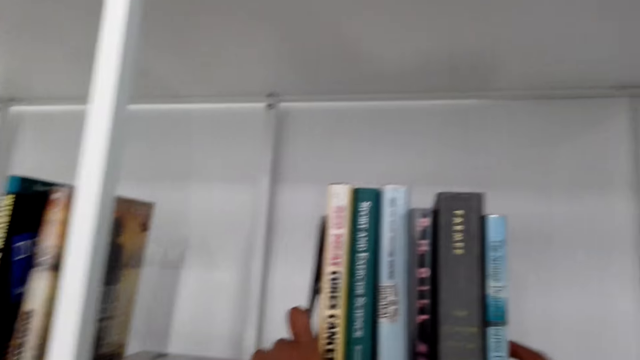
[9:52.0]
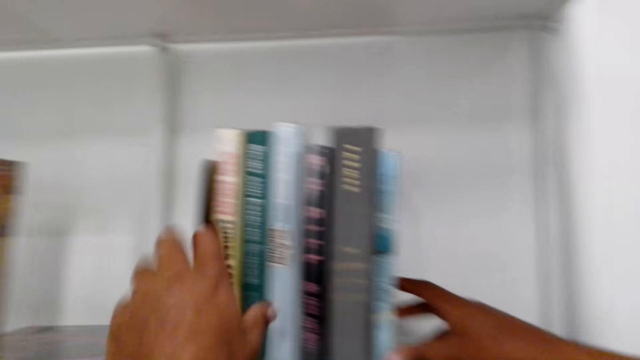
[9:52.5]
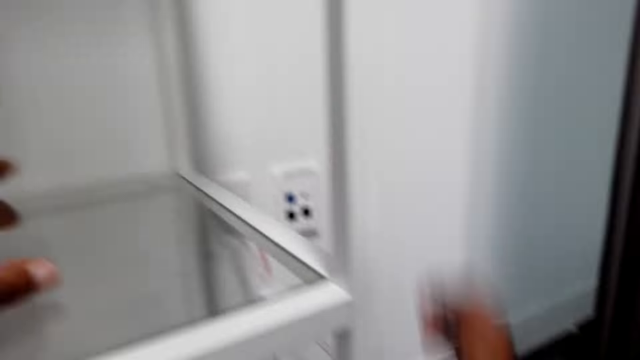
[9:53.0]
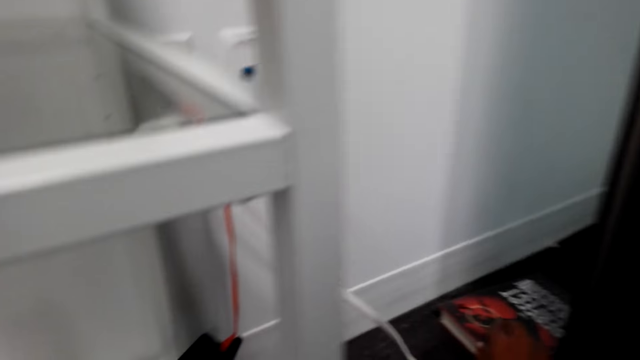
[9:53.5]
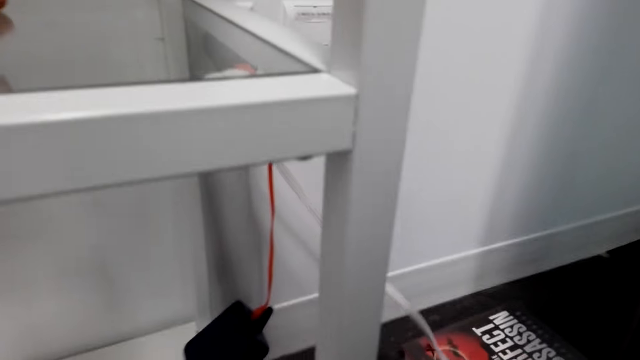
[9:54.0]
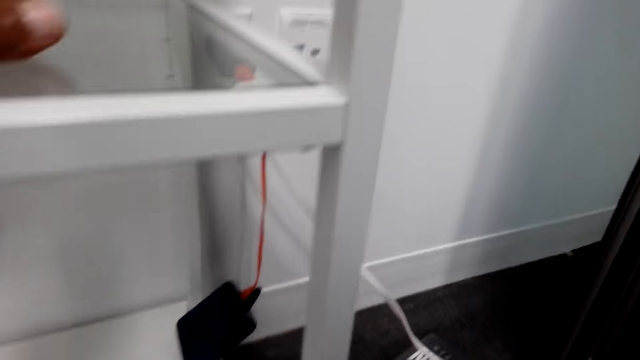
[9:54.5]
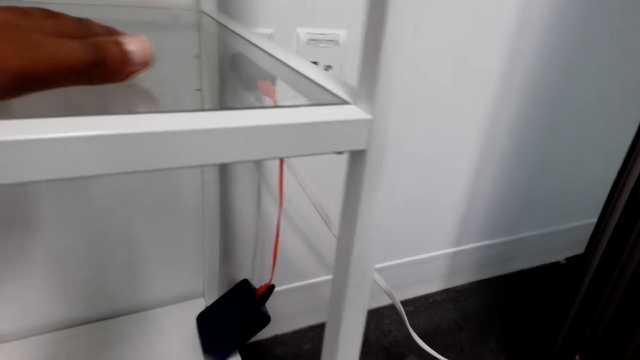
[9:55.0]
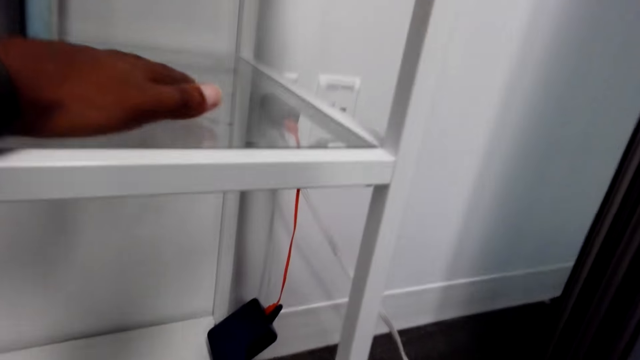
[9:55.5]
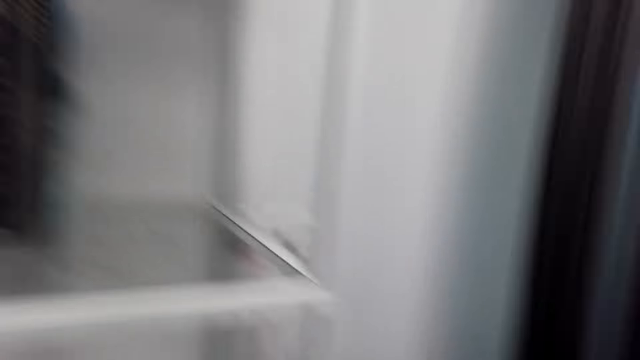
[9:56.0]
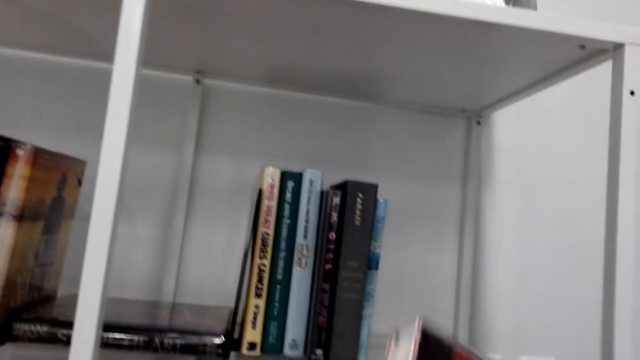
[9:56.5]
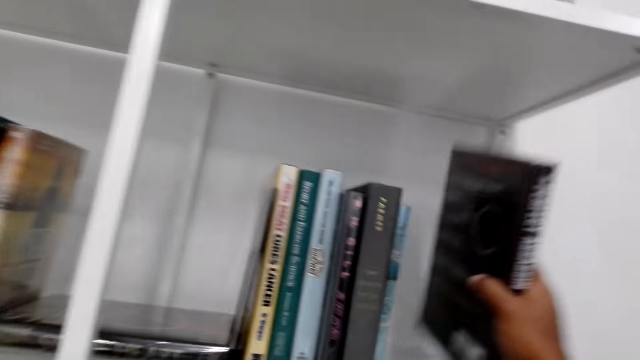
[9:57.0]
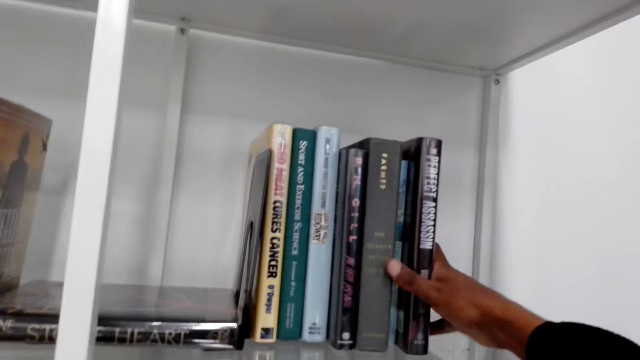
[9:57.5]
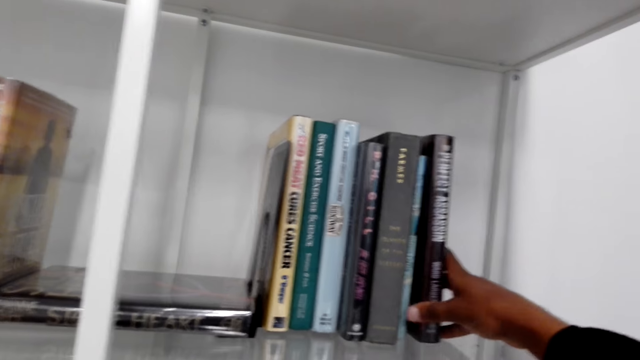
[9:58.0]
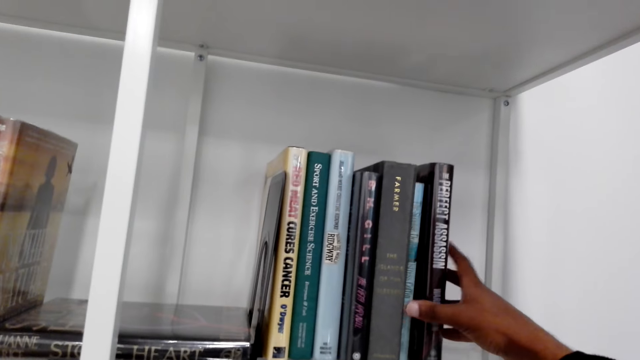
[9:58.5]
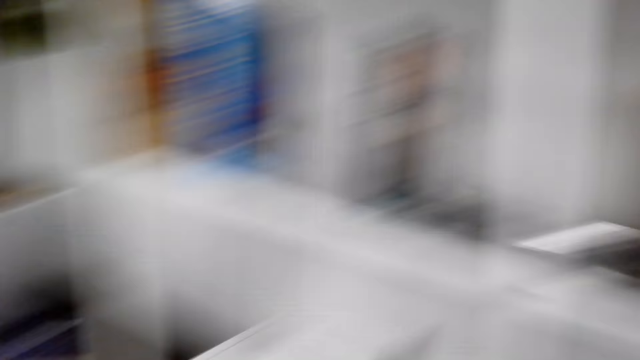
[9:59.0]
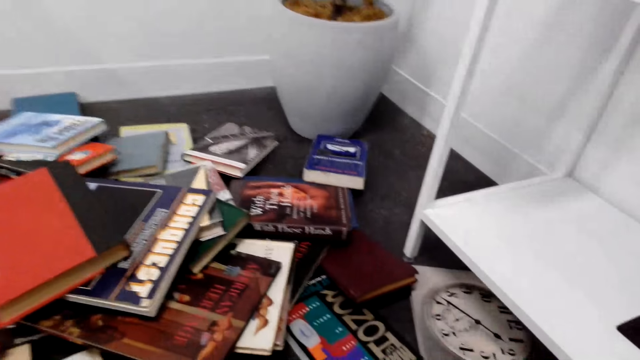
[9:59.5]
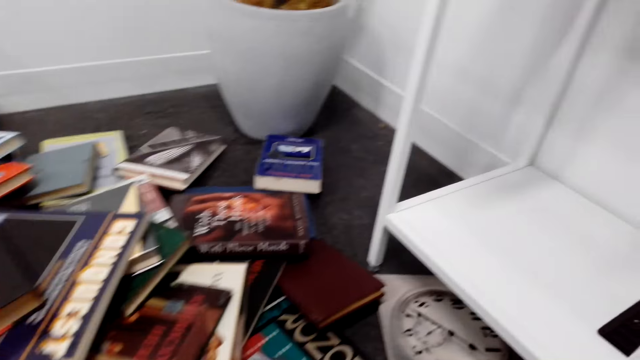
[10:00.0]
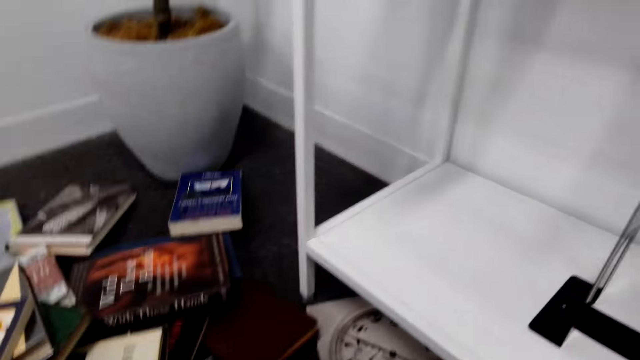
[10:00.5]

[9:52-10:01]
The camera wearer picks up a book from the floor. They arrange the book on the bookshelf.

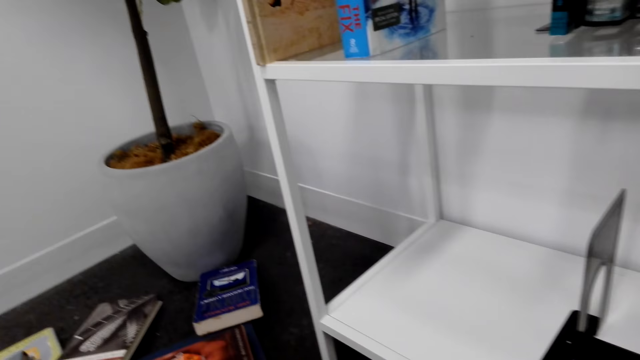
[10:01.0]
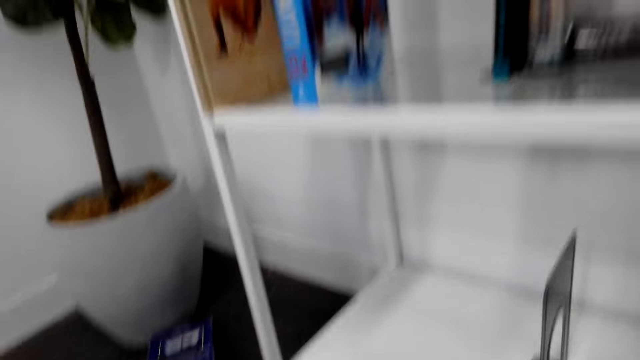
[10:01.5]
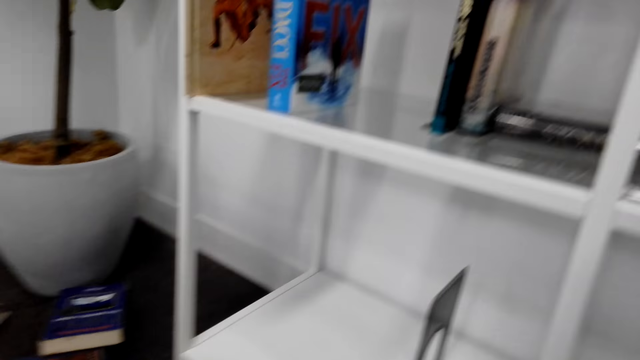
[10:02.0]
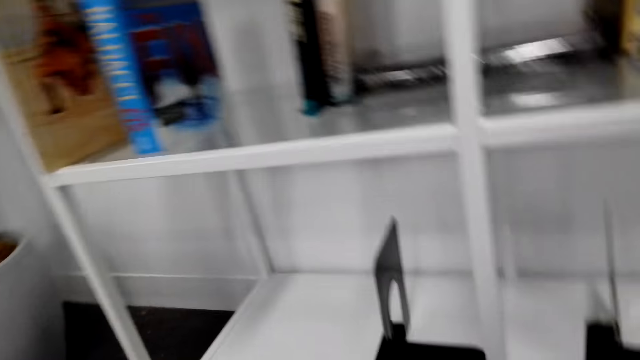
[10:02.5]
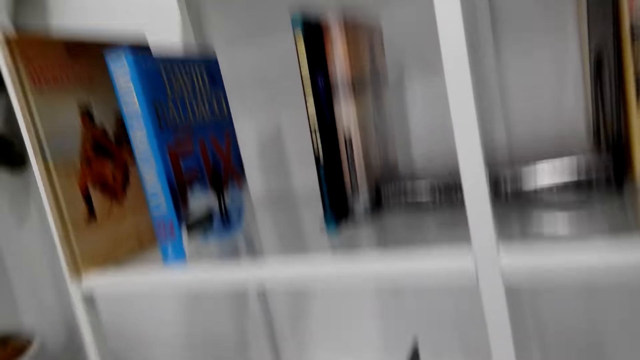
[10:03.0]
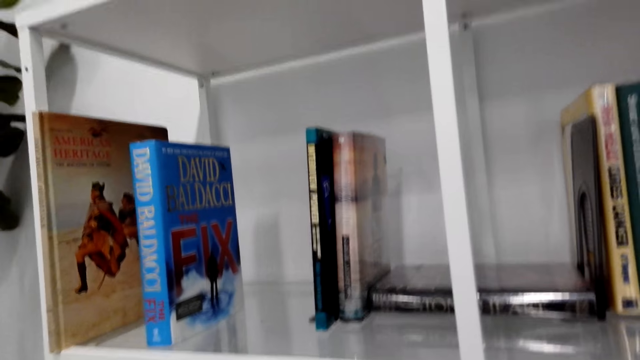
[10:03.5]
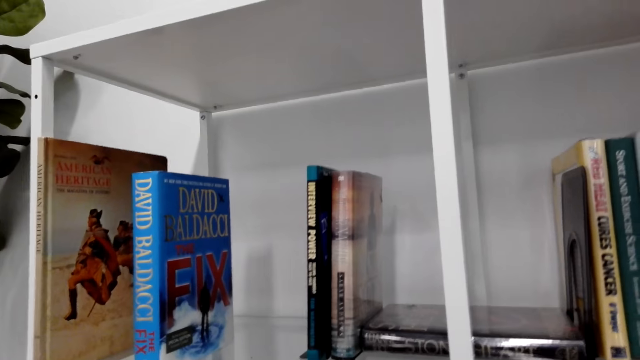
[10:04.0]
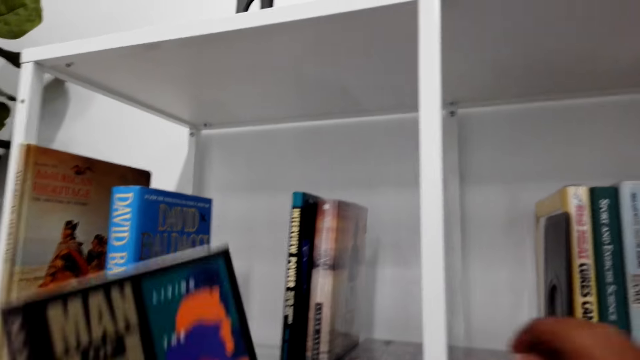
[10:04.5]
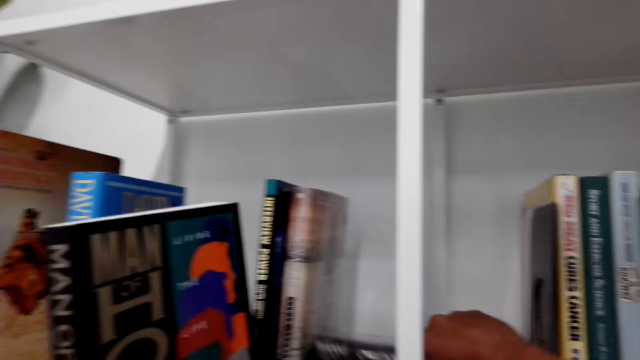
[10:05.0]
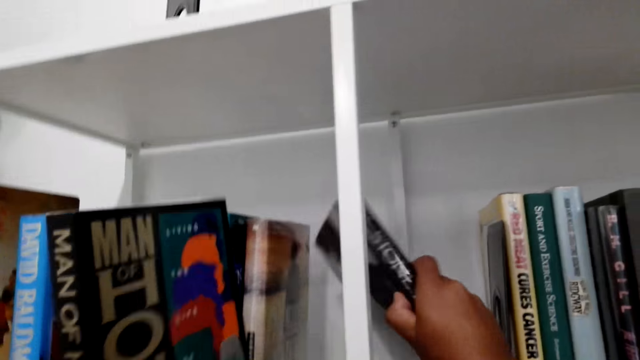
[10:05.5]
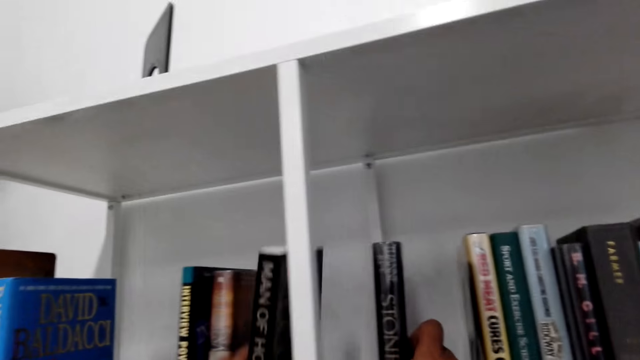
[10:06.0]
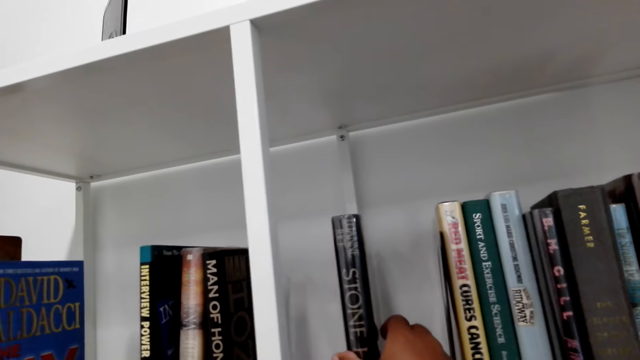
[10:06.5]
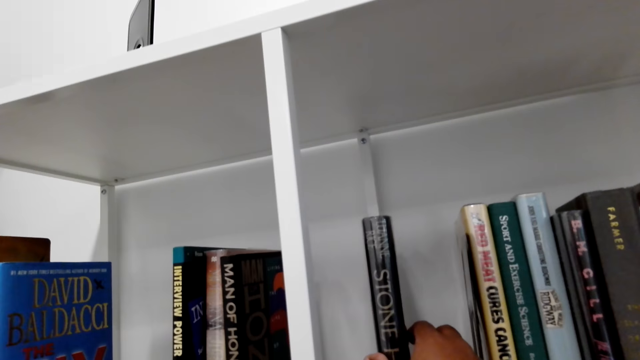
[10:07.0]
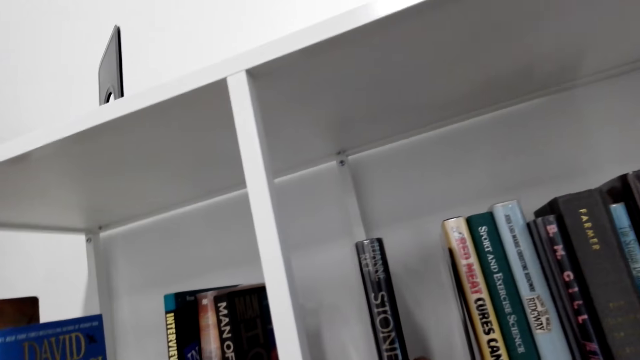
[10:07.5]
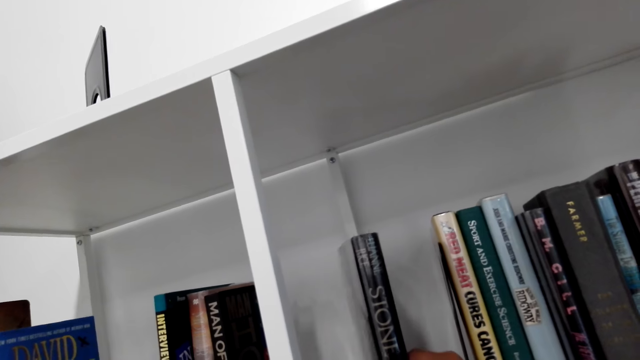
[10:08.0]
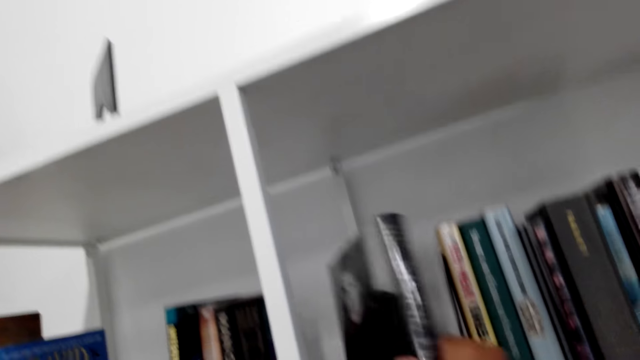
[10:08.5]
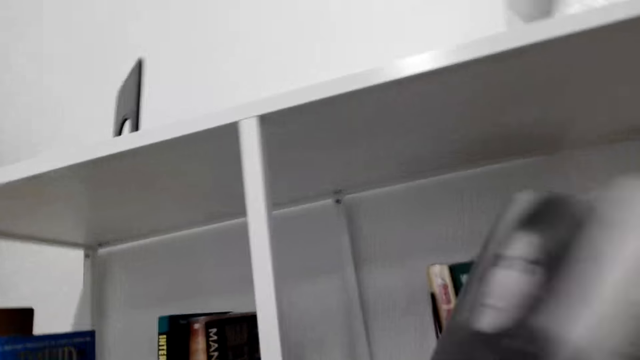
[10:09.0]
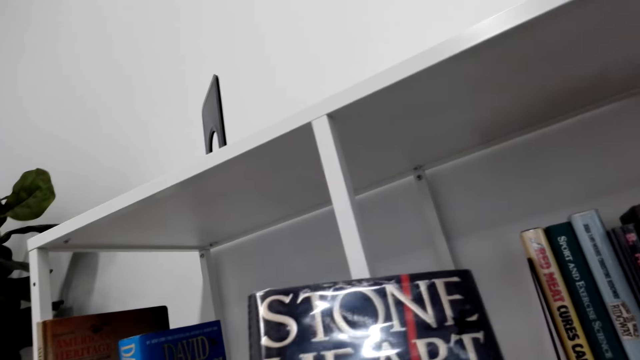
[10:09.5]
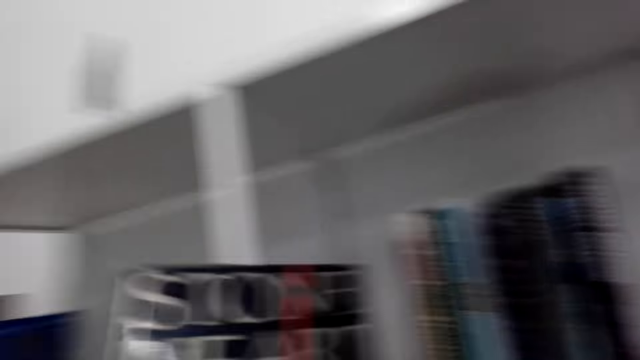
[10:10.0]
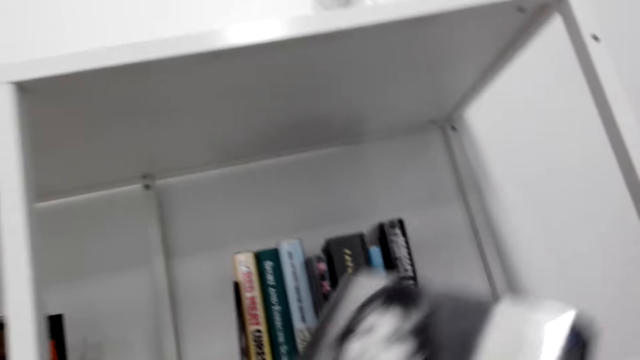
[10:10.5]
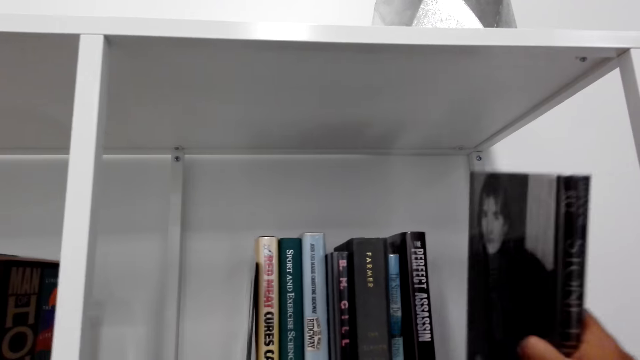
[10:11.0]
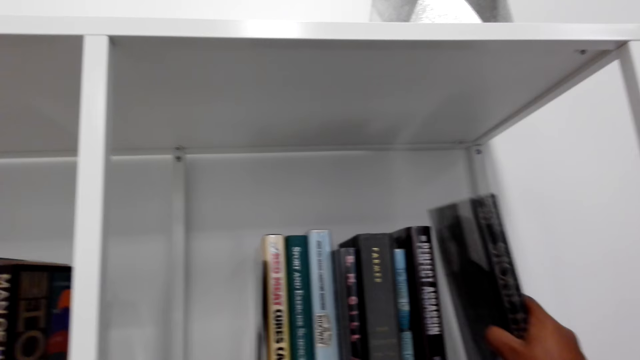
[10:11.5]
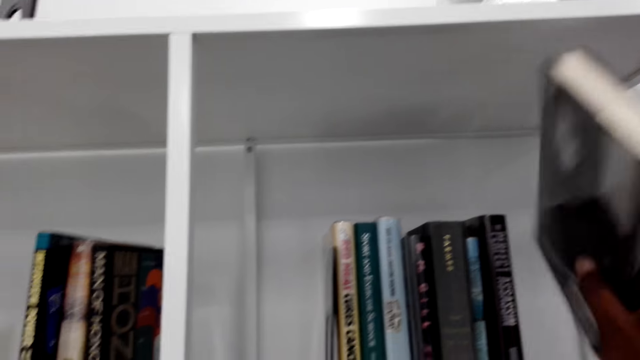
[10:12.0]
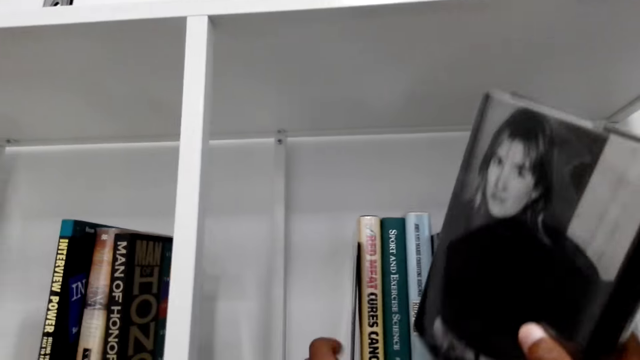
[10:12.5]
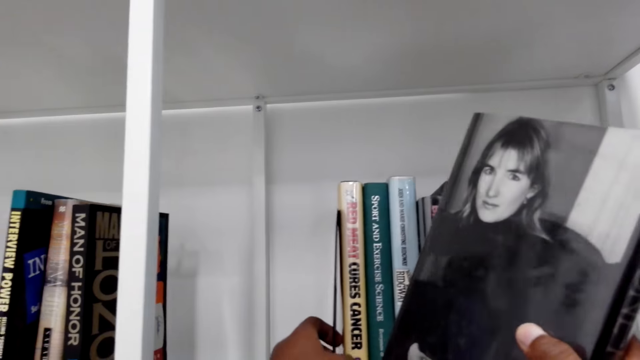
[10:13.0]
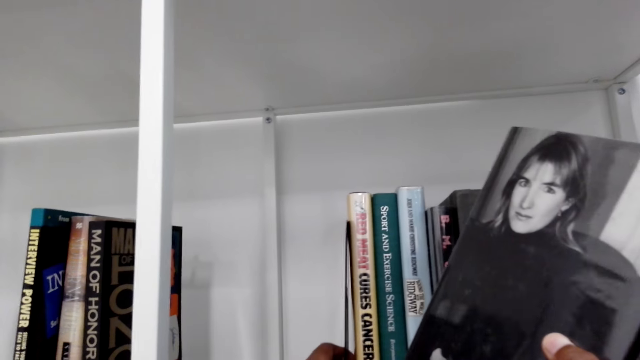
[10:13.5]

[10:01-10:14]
The camera wearer picks a book from the floor. They sort the books on the bookshelf. They arrange the book on the bookshelf. They stand the fallen book on the shelf. They pick the book from the bookshelf and arrange the book on the bookshelf.
